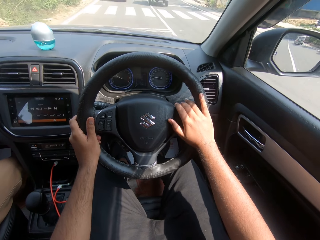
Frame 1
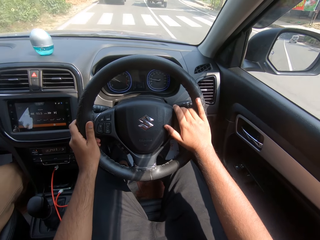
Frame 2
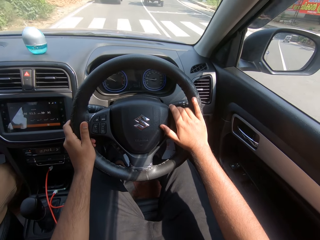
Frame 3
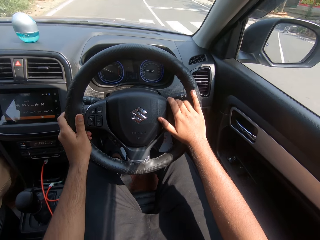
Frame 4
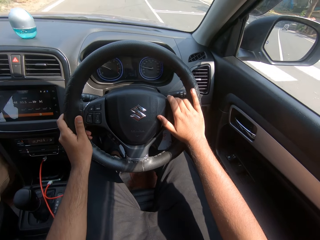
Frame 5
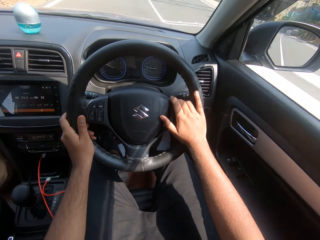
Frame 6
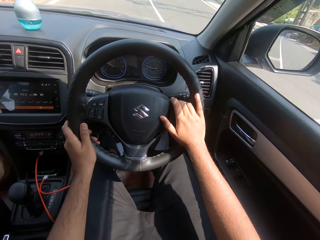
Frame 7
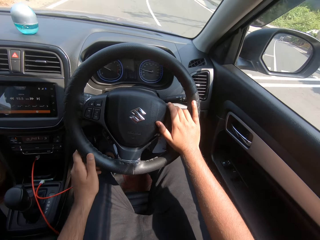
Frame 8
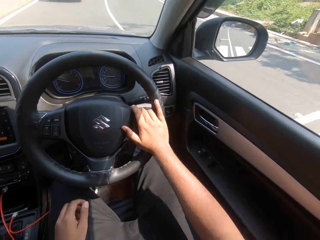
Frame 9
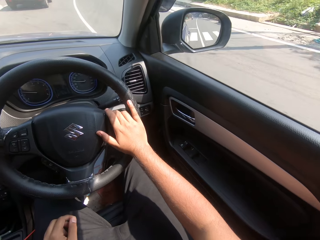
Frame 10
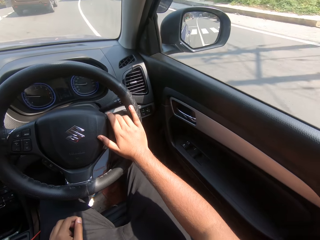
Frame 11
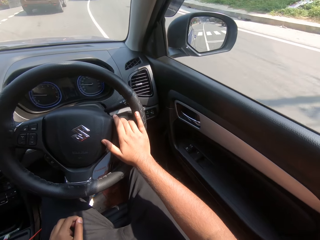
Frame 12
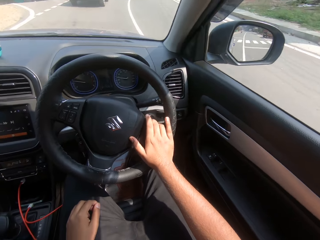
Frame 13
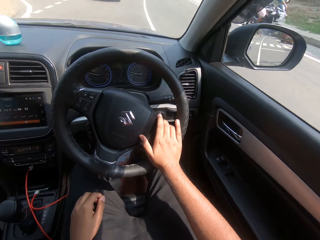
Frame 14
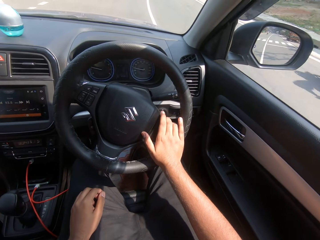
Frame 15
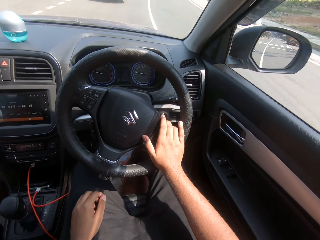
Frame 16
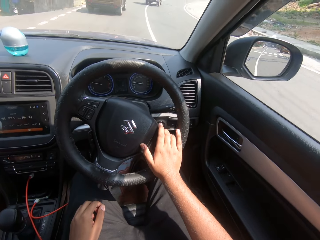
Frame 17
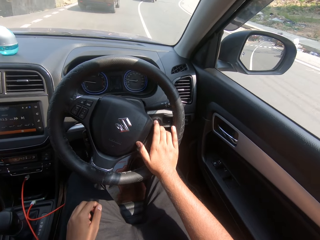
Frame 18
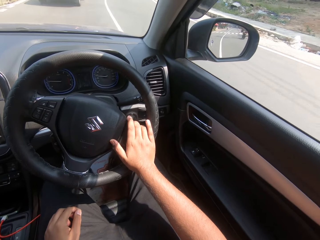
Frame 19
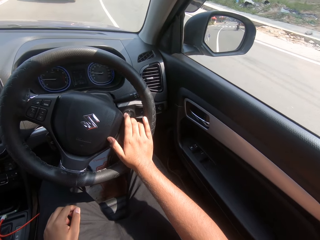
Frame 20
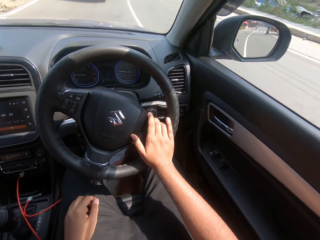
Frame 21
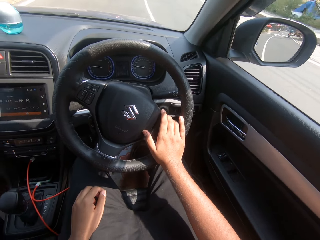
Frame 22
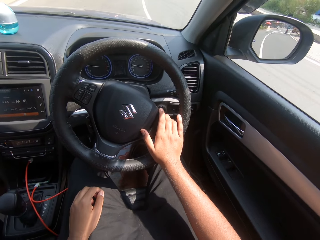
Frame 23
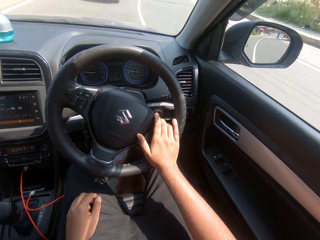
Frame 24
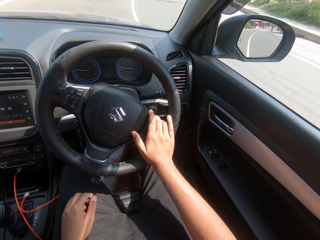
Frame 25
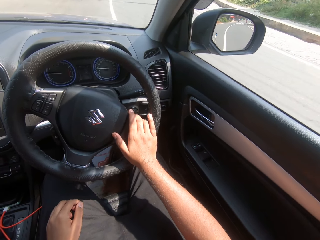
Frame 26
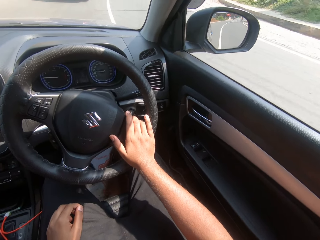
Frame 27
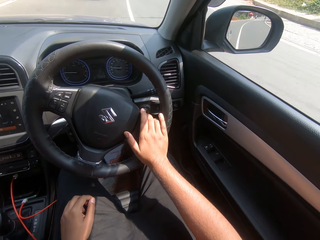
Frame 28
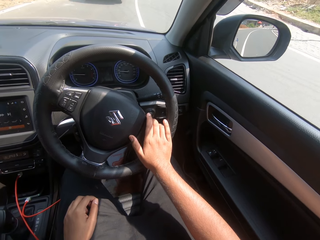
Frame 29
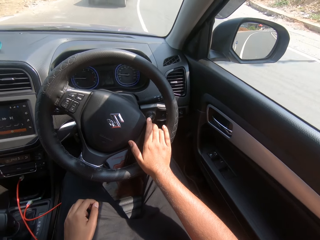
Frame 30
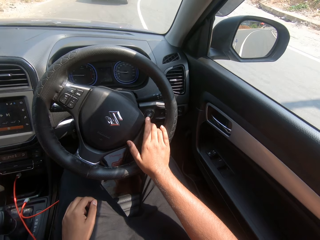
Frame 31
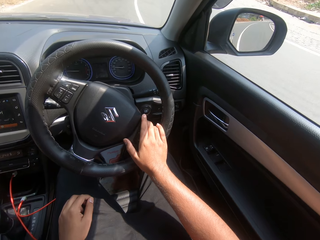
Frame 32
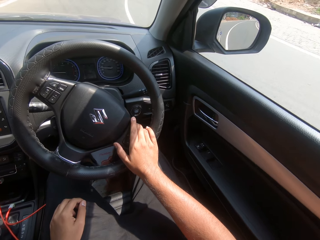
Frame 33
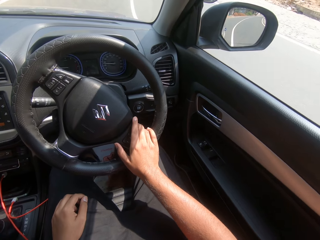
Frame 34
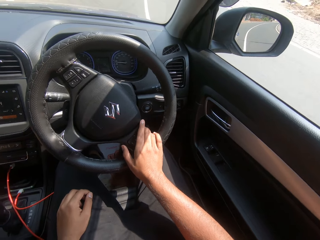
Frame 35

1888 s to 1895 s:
The camera wearer drives the car with his right hand on the car steering.

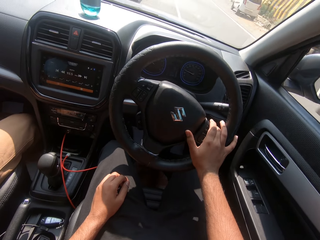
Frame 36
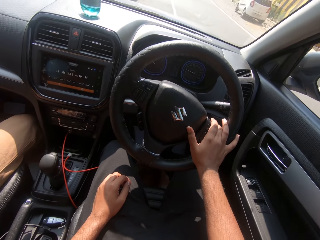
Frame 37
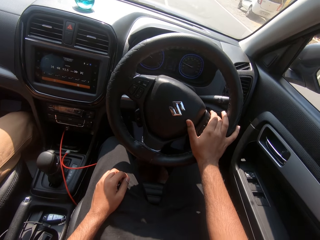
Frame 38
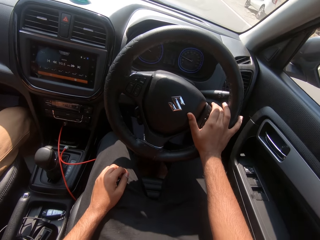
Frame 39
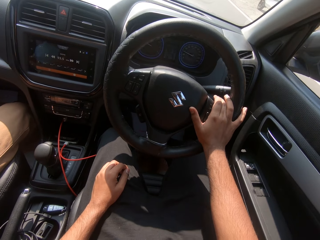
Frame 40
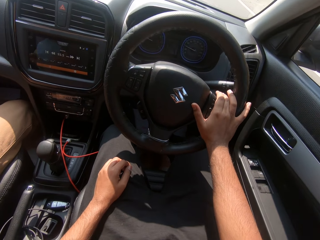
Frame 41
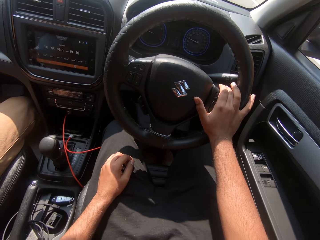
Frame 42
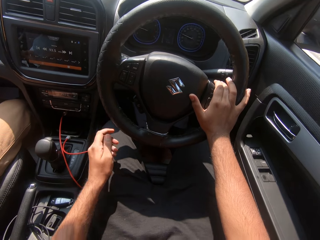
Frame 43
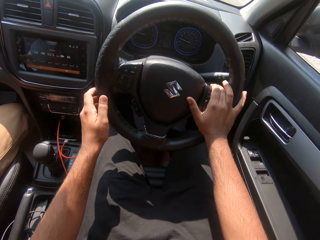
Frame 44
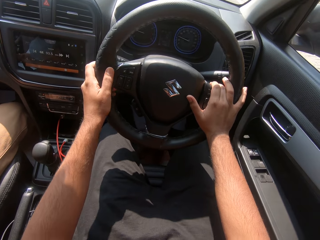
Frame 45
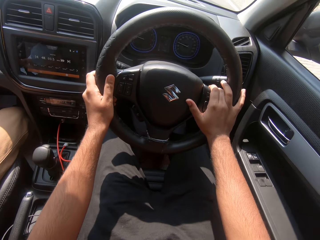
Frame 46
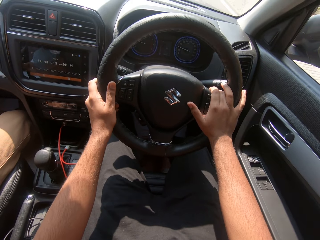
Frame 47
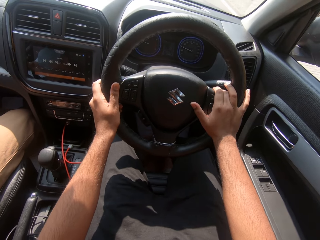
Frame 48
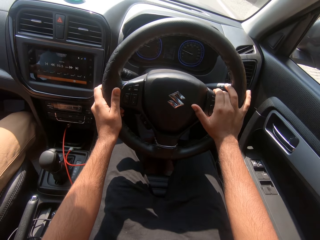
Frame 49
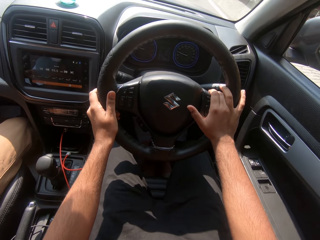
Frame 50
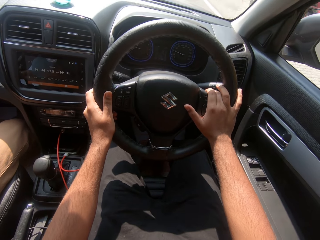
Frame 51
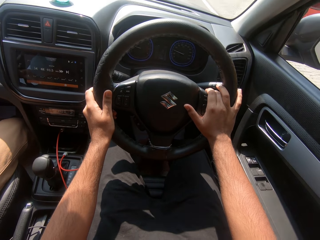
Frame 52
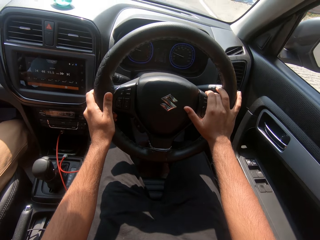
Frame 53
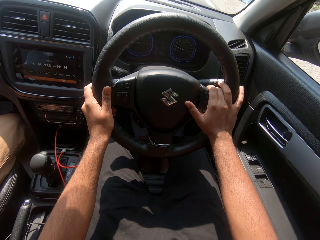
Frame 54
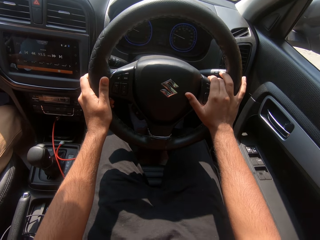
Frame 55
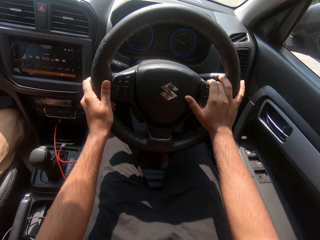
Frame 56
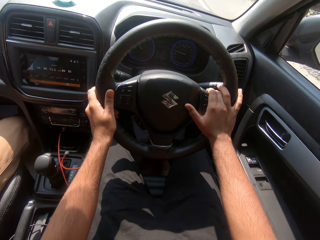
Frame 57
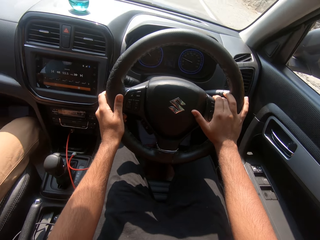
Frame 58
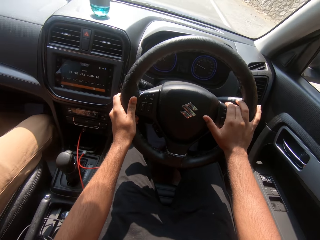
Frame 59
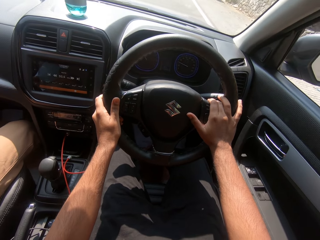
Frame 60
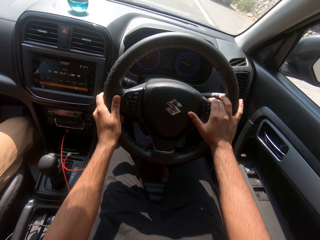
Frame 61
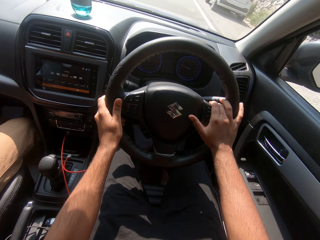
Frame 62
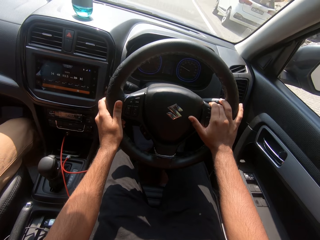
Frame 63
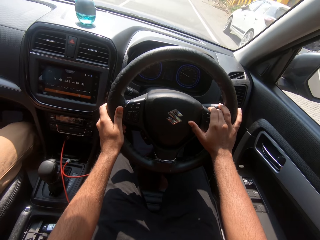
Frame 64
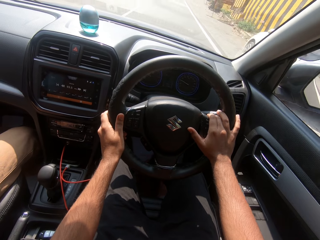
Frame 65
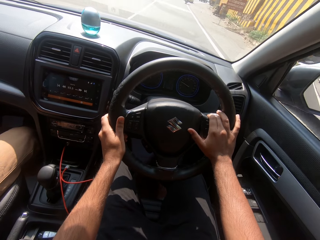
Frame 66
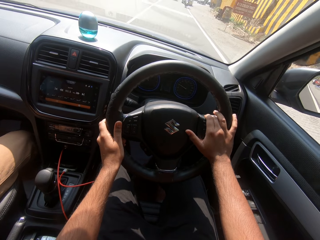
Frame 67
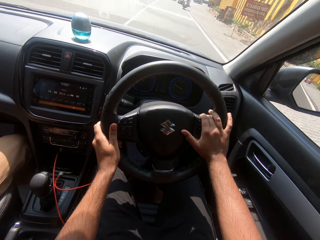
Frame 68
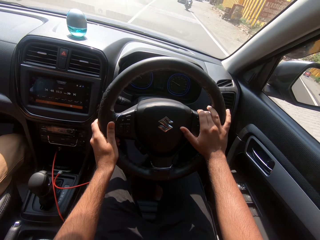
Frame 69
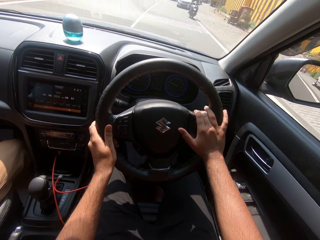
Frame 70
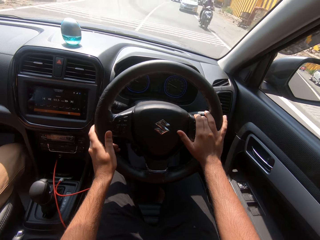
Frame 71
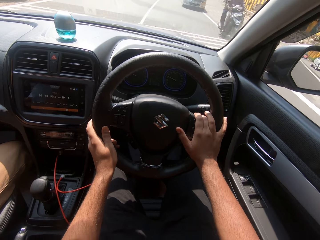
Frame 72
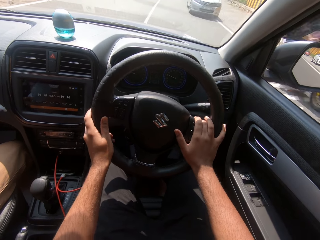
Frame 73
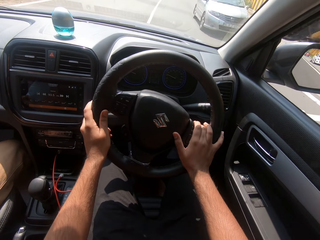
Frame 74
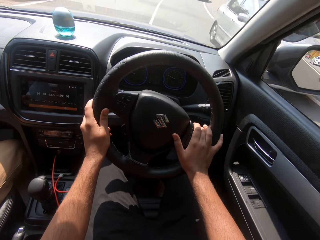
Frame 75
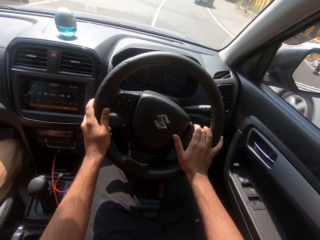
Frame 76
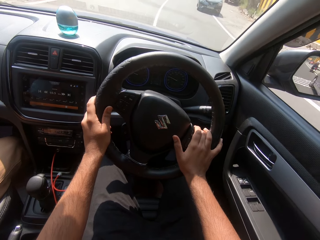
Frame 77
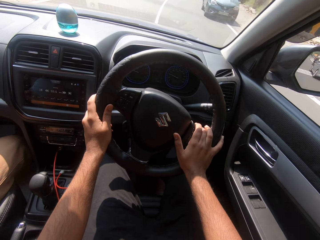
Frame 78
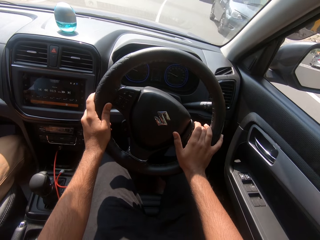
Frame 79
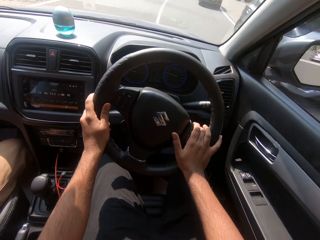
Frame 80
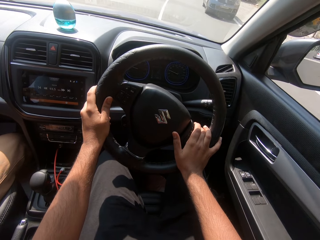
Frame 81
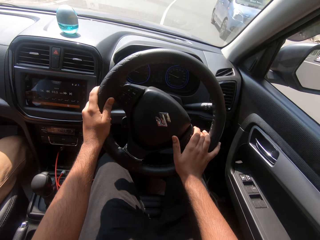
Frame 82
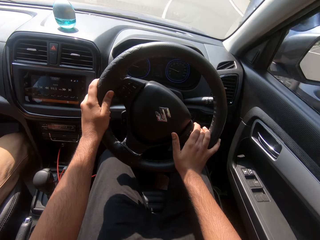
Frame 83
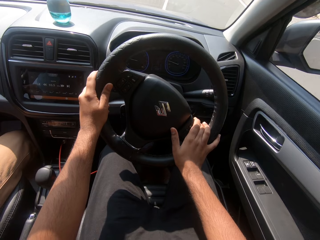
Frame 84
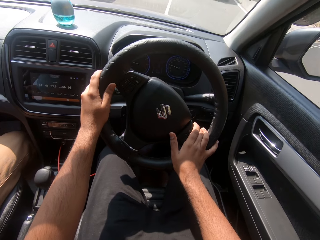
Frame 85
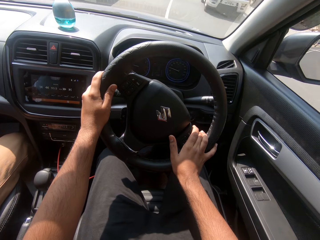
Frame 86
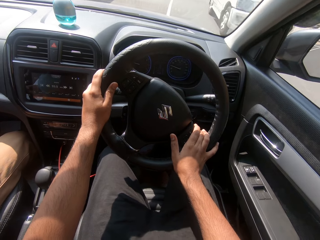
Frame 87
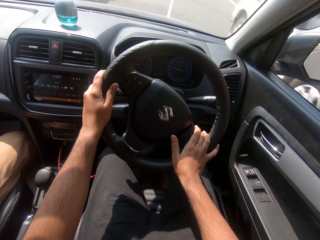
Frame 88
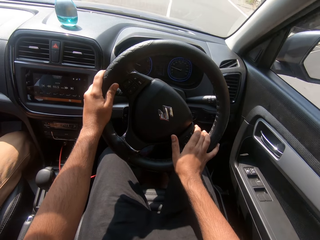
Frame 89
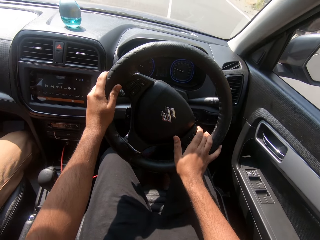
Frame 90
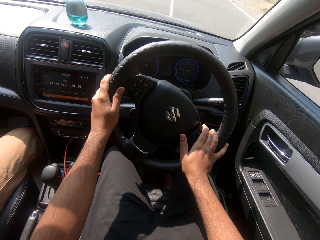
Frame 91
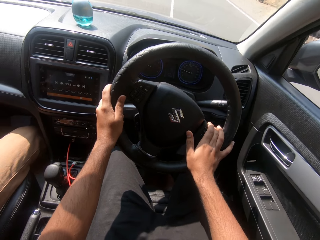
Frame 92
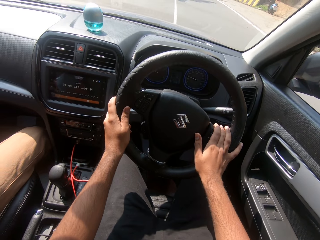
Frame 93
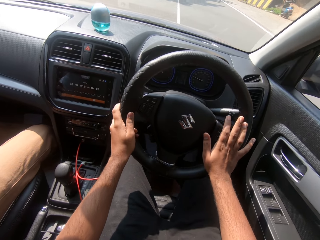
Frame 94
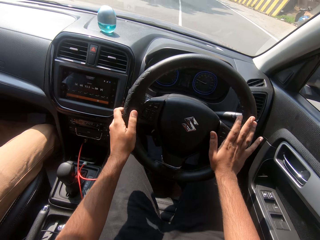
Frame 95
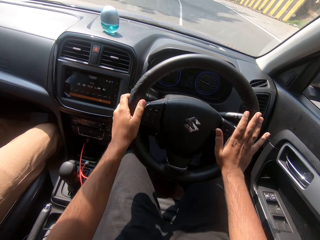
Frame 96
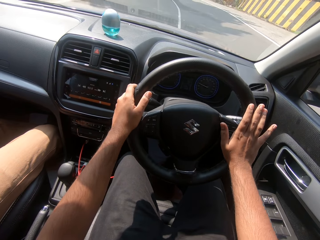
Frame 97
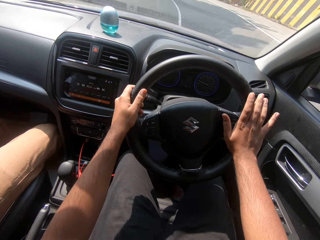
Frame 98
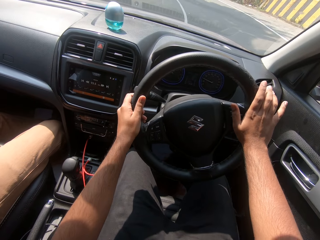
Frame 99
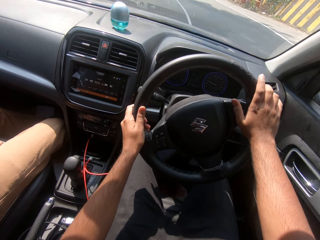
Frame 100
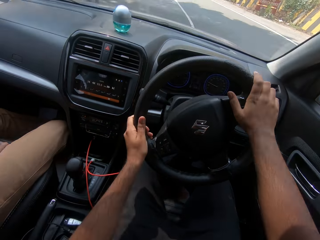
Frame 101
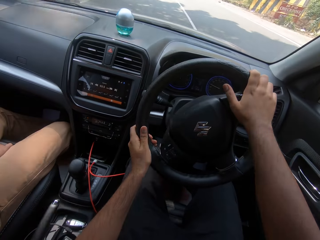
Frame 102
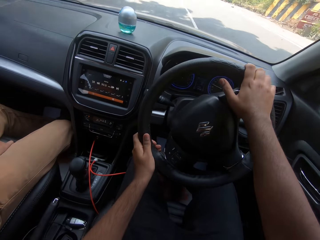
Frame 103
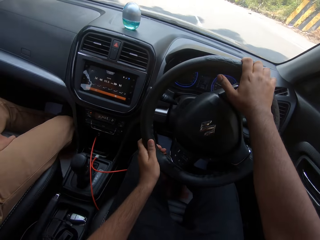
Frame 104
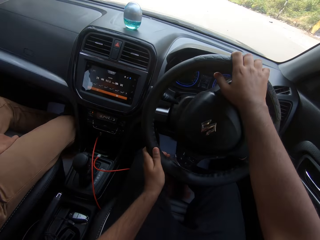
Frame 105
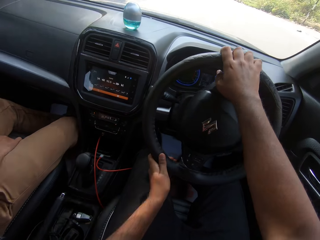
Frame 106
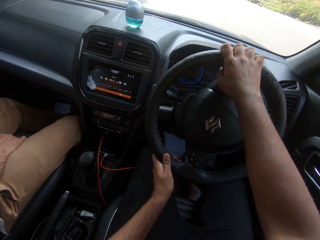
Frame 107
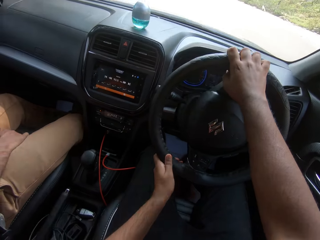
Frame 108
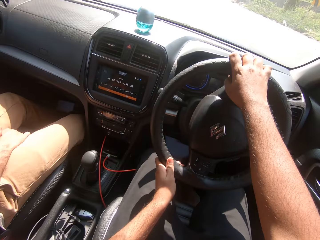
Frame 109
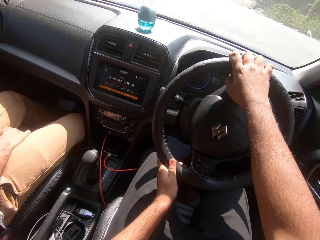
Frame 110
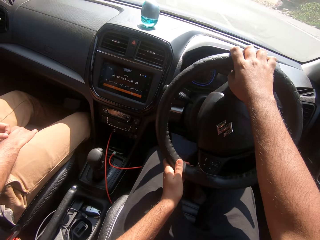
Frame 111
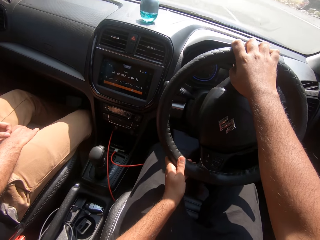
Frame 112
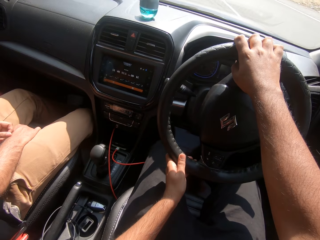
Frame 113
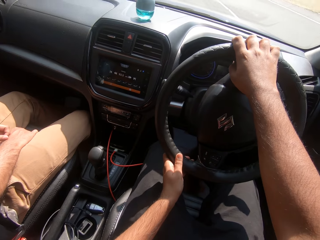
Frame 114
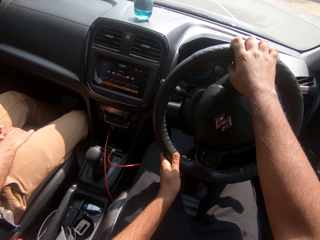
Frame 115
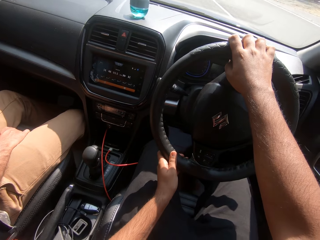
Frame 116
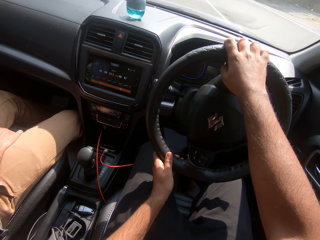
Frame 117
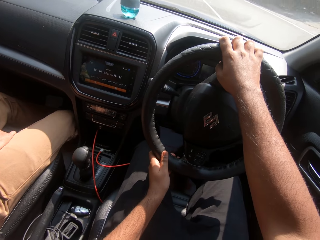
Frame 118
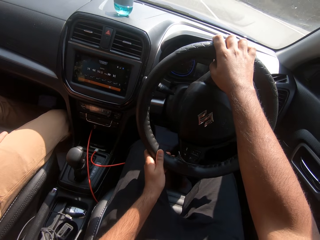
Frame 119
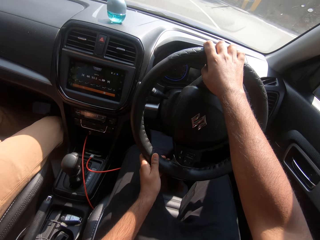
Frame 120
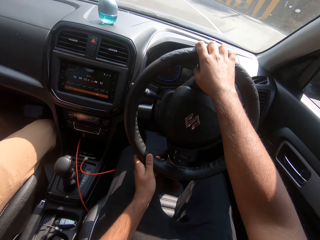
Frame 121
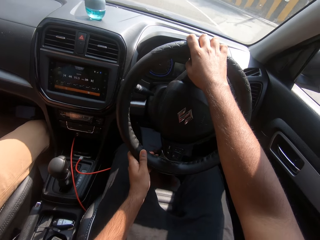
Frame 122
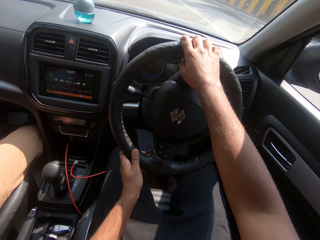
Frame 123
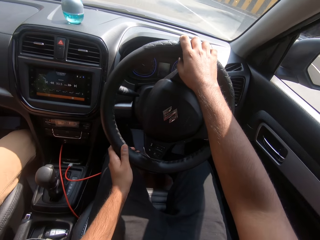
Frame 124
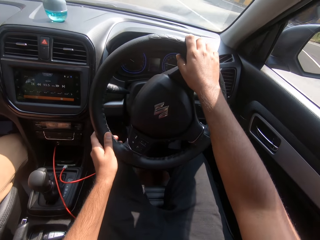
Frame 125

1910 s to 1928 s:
The camera wearer holds the car steering with his left hand. He drives the car on the expressway with both hands on the steering. He turns the car steering with both hands. He controls the steering wheel. He turns left on the road.
